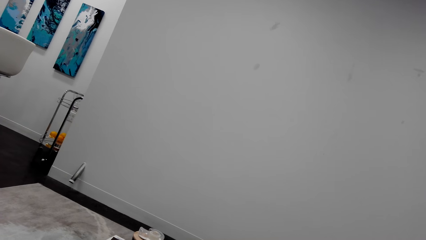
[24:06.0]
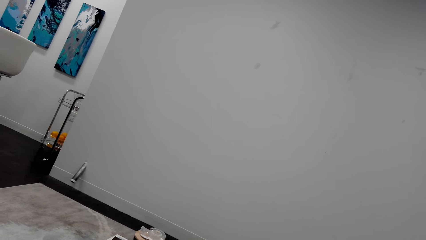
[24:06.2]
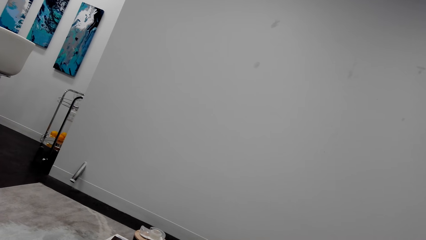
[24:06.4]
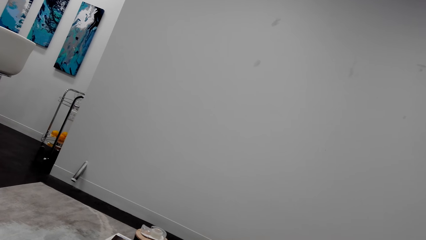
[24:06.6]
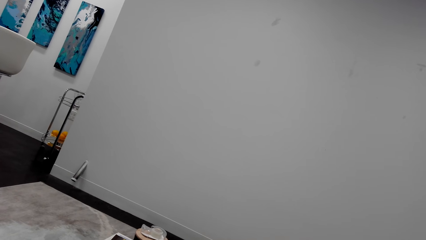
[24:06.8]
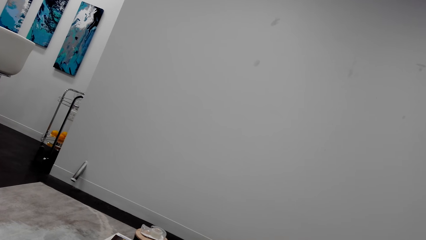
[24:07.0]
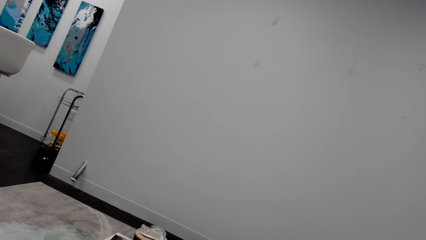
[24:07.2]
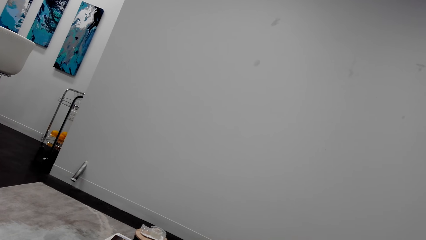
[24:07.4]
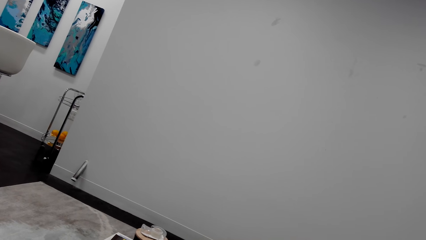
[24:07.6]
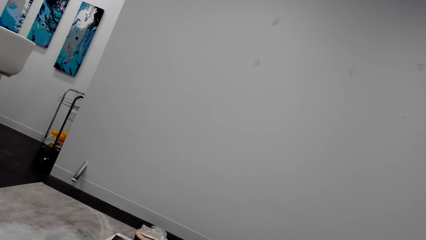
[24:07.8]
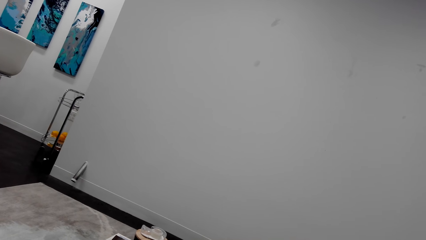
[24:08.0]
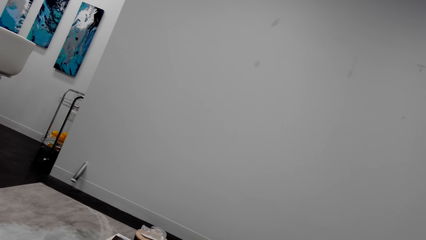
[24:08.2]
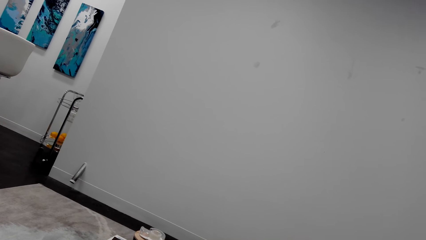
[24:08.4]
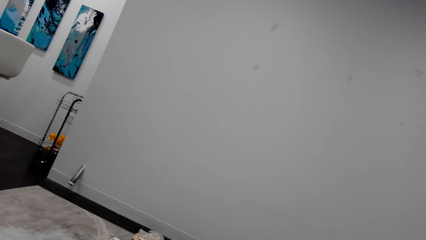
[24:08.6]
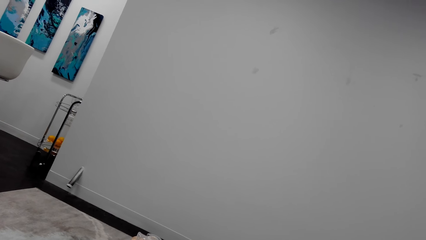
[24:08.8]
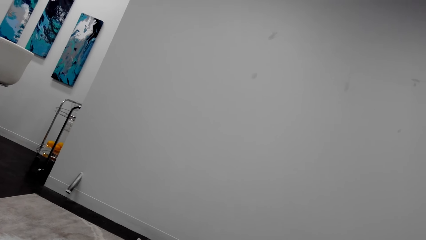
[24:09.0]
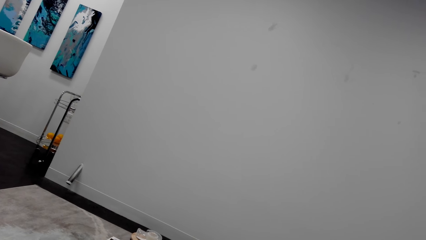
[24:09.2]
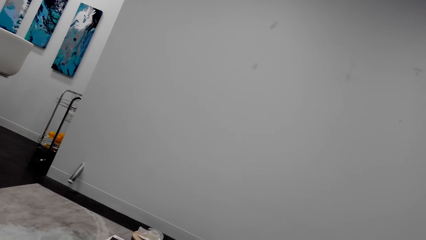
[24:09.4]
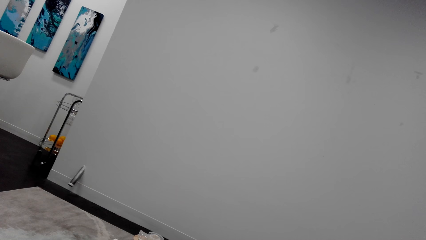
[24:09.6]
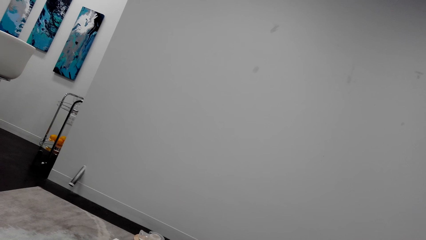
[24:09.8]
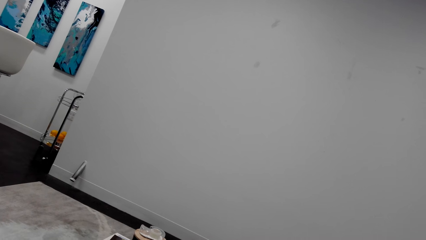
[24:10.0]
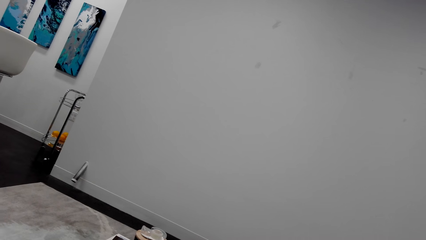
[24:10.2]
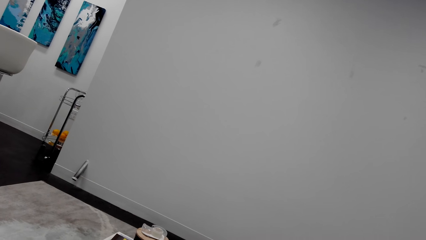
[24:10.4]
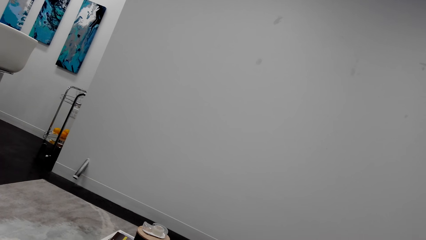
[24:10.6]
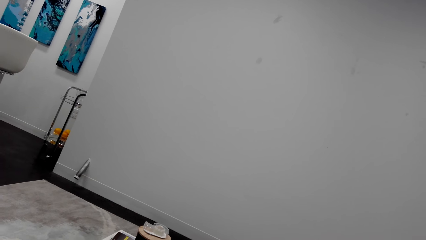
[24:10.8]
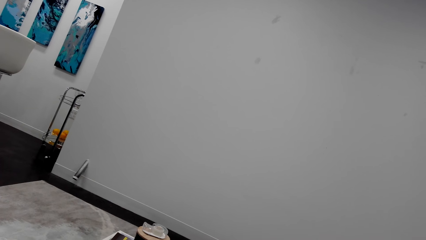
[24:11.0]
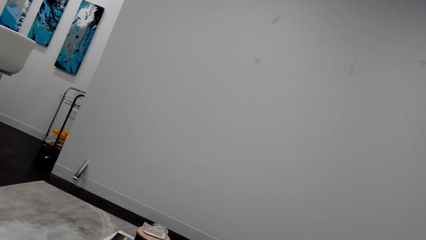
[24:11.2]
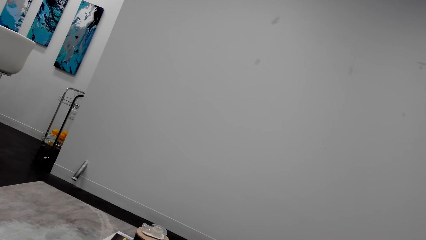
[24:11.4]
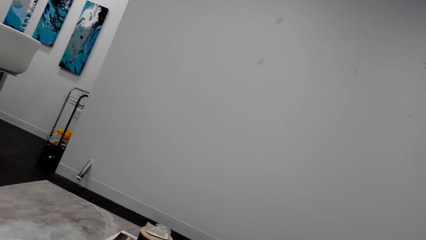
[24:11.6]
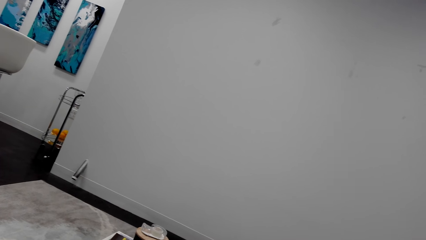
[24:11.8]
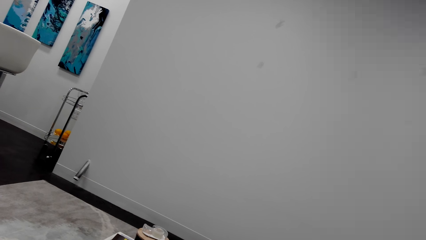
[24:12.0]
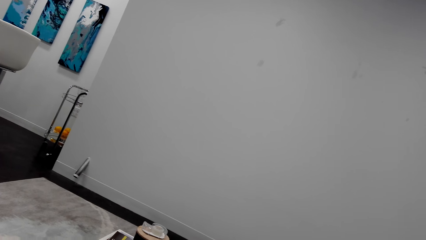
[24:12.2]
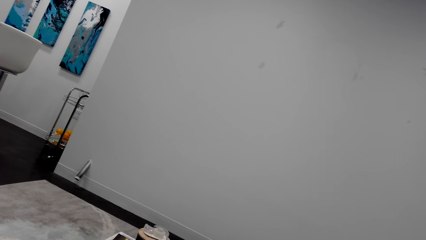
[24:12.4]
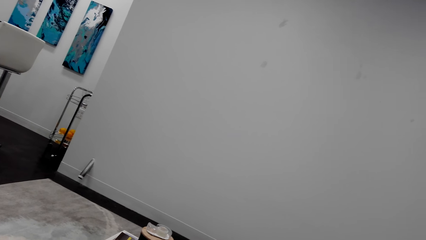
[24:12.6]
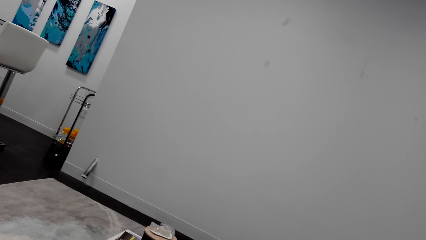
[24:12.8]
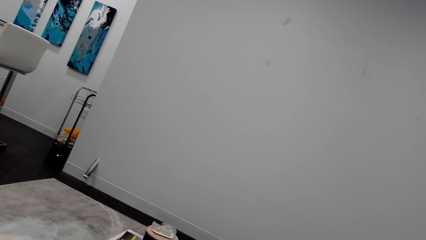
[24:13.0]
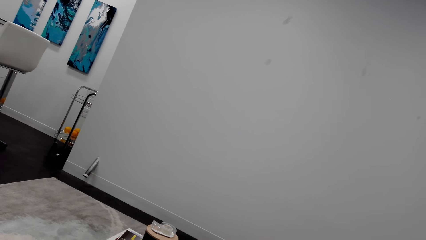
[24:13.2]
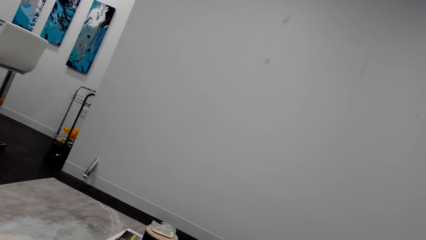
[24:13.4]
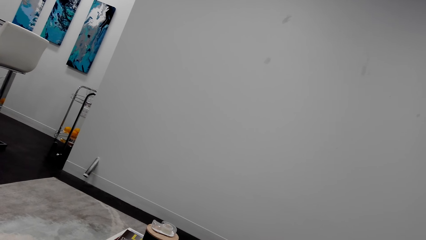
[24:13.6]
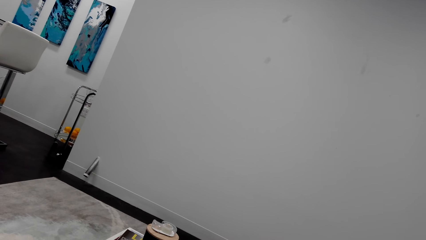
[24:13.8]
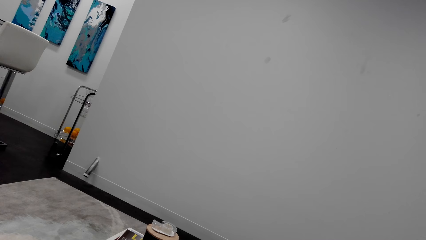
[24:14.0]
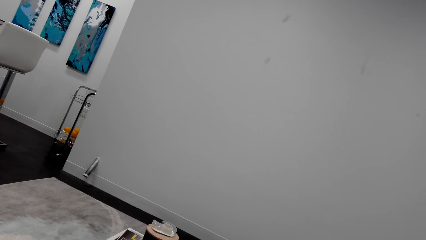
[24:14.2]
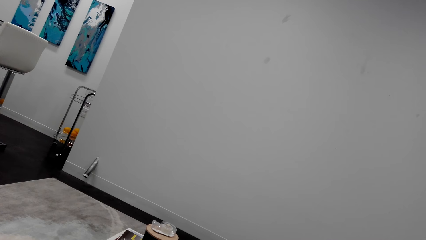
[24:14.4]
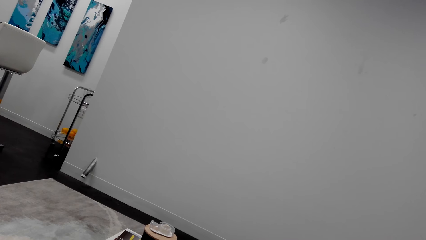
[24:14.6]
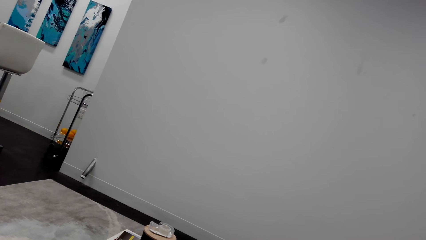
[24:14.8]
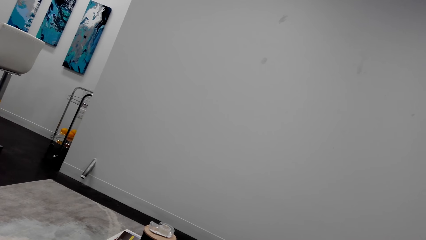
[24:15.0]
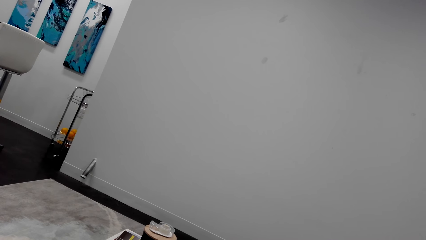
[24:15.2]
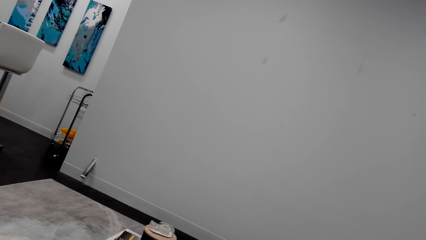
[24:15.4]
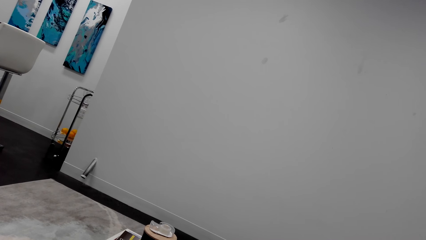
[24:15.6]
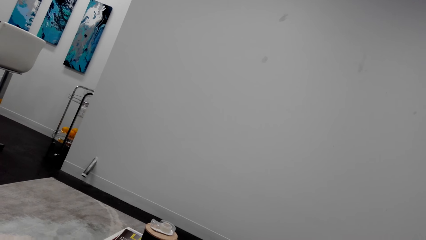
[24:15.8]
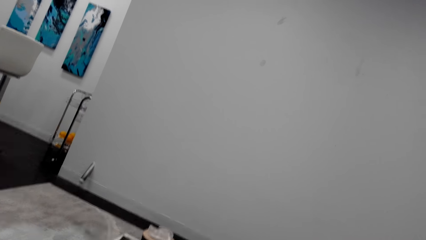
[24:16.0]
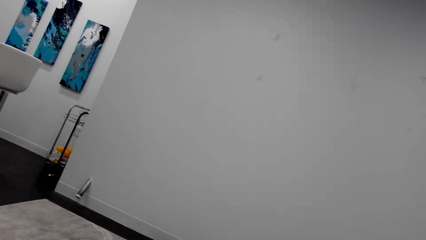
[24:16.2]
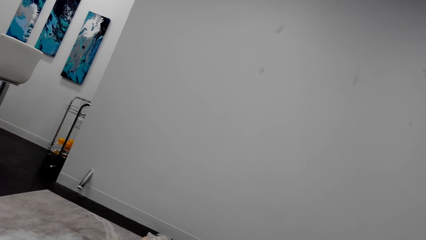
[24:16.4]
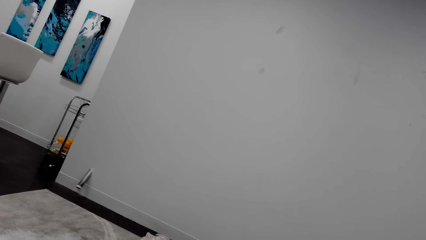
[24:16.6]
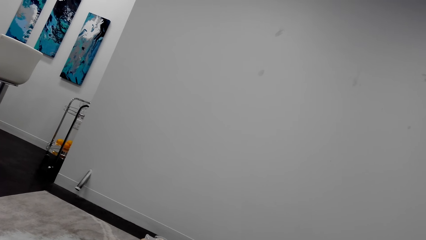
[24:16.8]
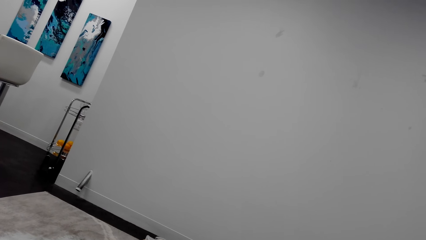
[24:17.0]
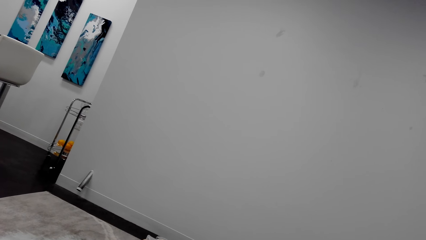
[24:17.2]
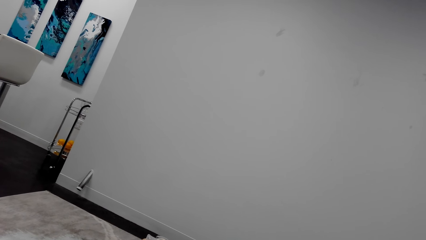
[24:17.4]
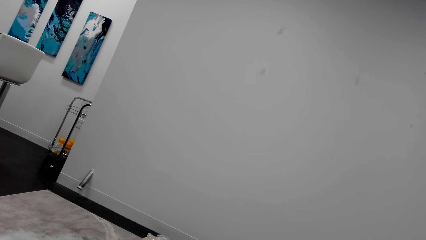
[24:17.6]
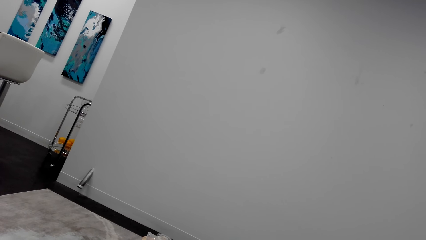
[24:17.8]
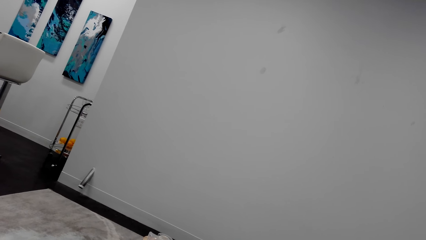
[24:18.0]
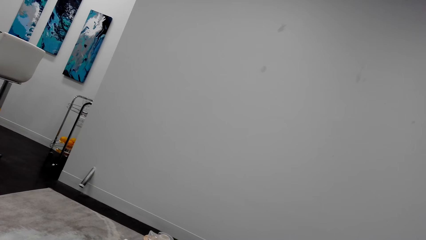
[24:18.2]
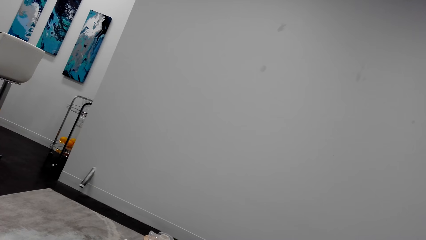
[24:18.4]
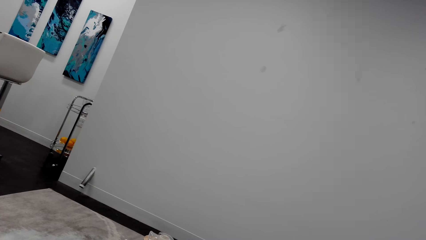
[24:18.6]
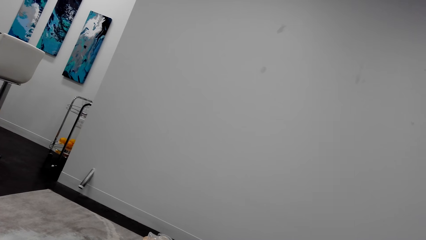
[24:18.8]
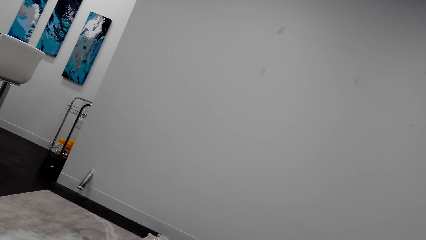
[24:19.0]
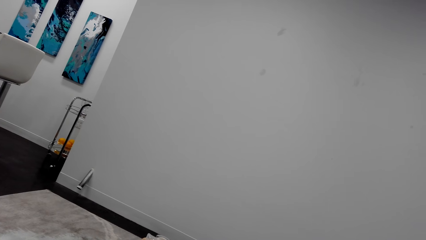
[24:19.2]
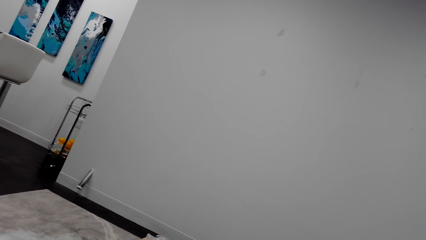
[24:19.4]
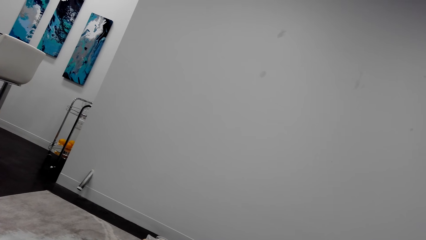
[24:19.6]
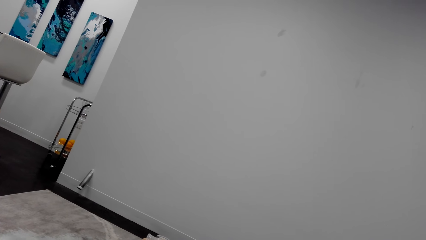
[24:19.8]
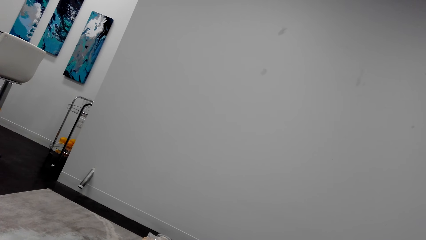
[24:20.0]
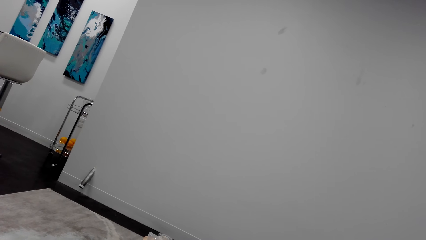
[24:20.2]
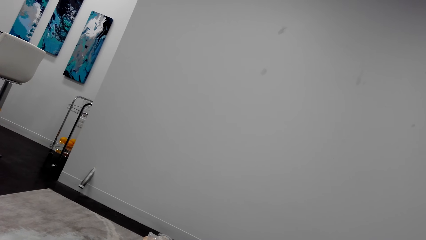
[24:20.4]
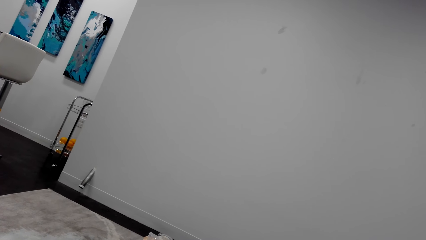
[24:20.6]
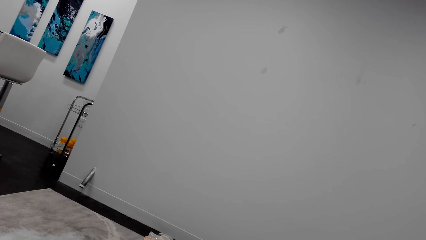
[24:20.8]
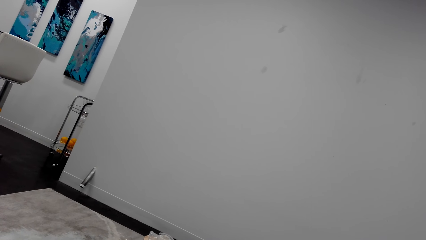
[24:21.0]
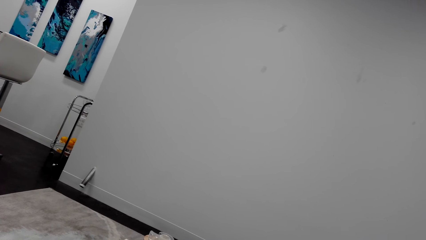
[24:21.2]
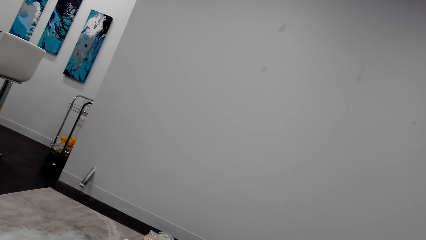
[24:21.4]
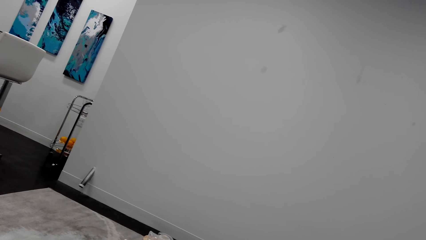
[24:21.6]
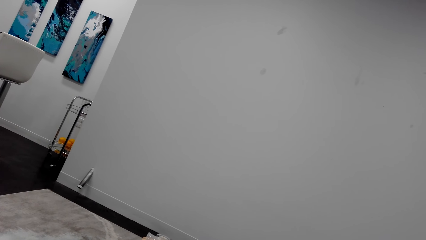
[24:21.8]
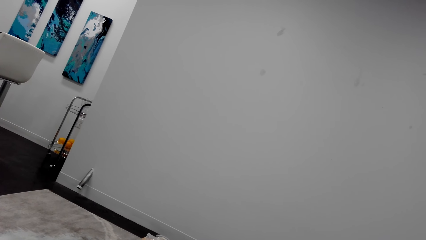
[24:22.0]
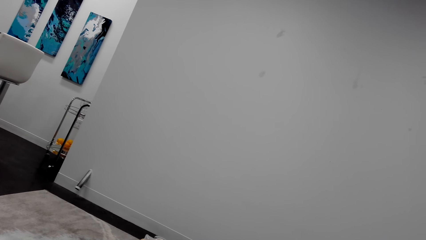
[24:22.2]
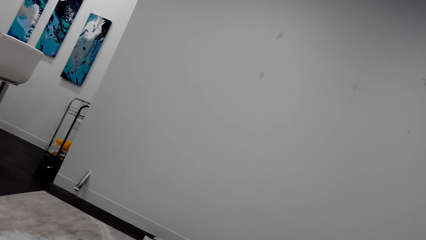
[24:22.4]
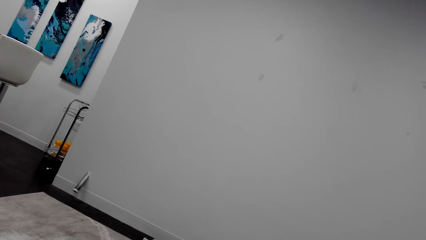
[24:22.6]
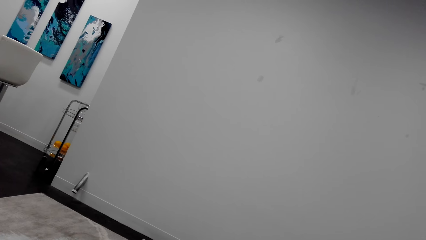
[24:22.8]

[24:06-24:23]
The camera wearer talks over the phone. They look around a room.
